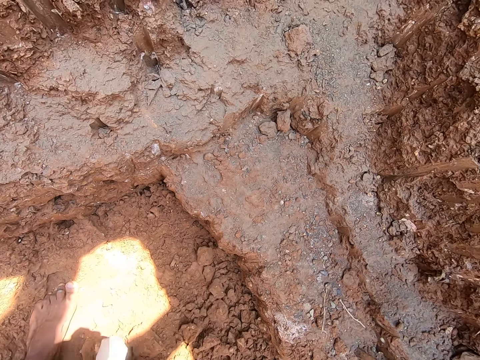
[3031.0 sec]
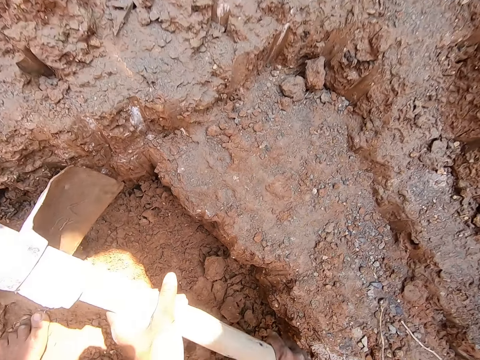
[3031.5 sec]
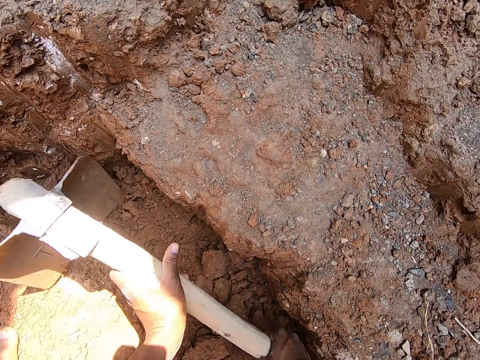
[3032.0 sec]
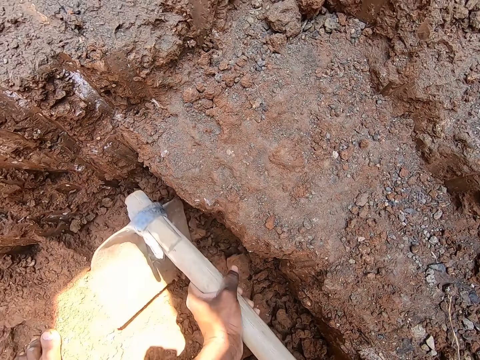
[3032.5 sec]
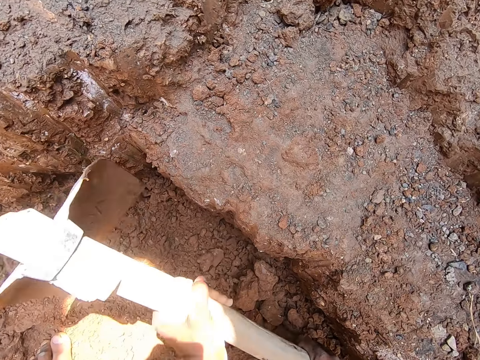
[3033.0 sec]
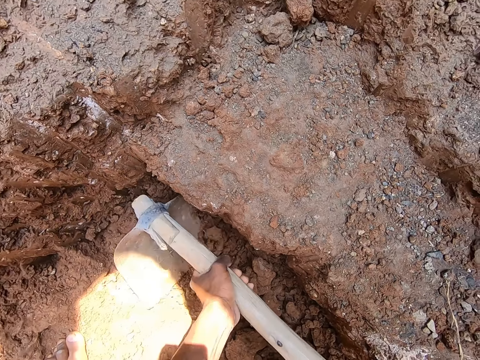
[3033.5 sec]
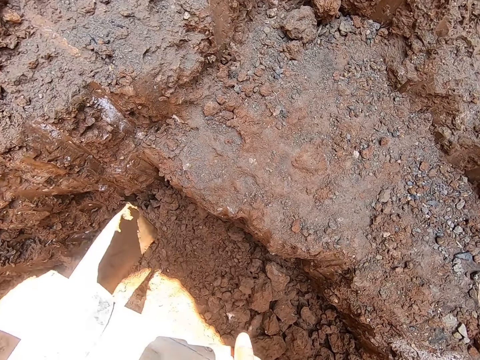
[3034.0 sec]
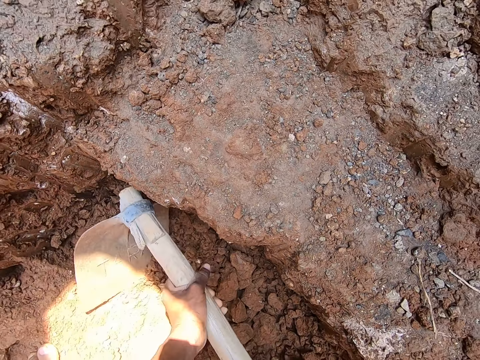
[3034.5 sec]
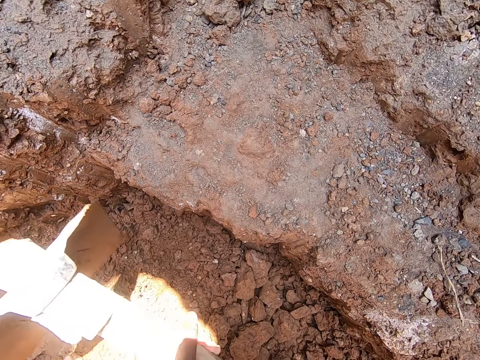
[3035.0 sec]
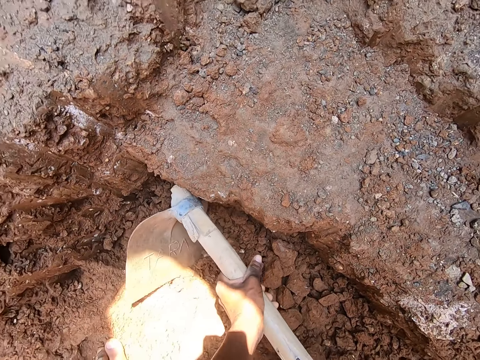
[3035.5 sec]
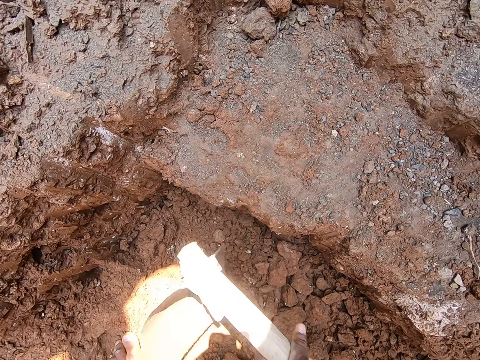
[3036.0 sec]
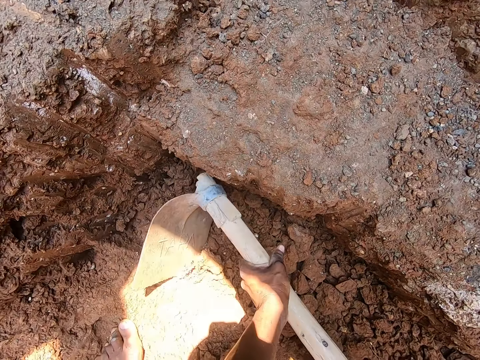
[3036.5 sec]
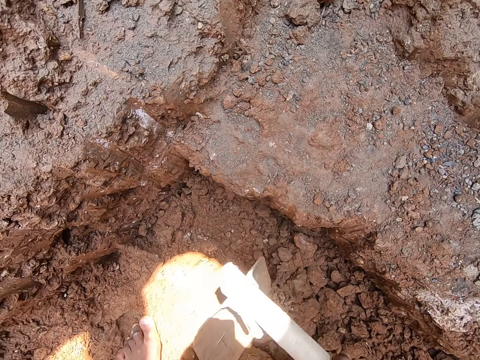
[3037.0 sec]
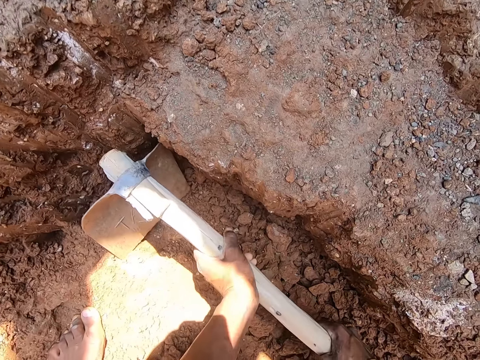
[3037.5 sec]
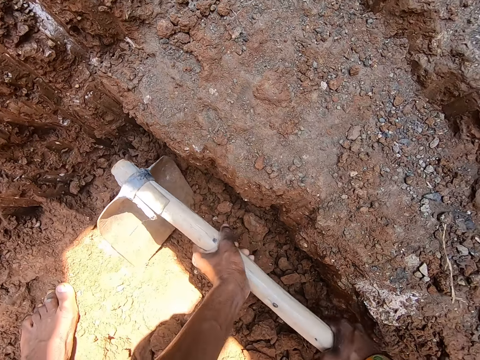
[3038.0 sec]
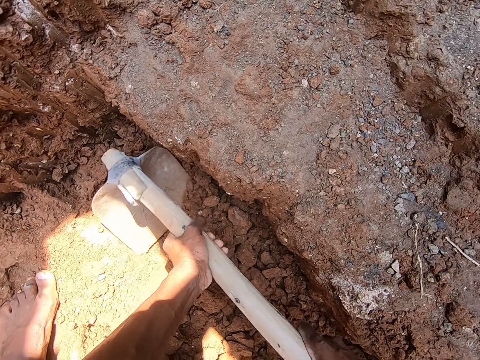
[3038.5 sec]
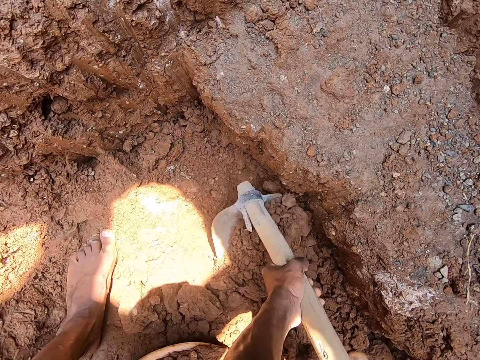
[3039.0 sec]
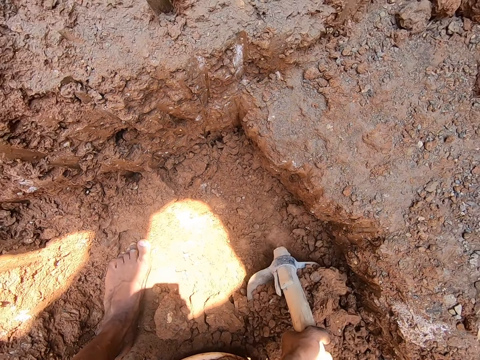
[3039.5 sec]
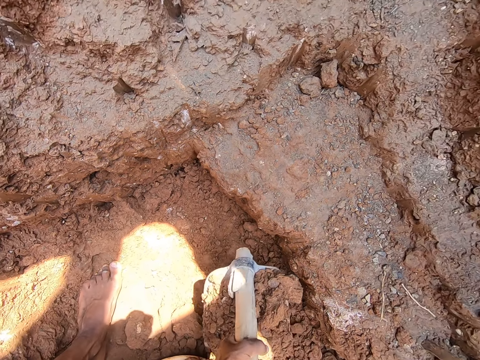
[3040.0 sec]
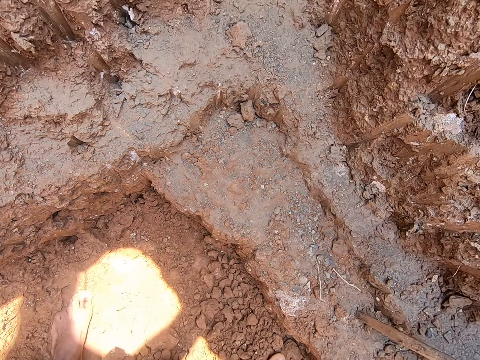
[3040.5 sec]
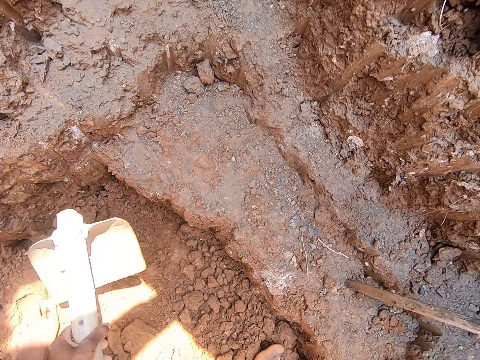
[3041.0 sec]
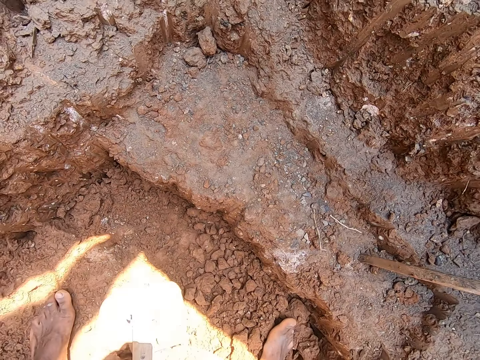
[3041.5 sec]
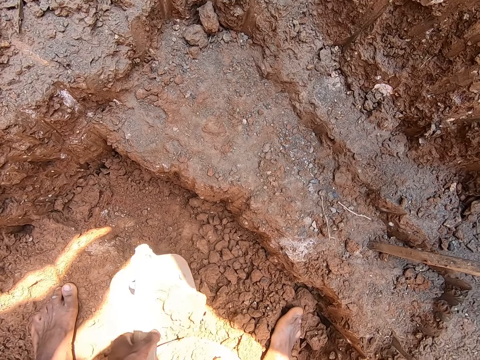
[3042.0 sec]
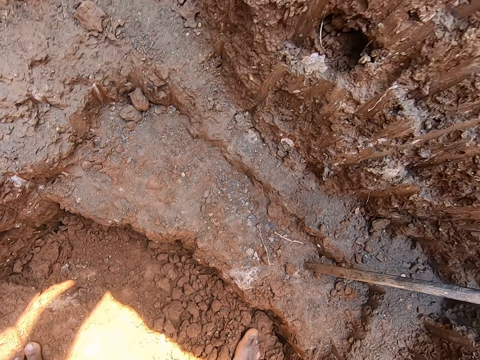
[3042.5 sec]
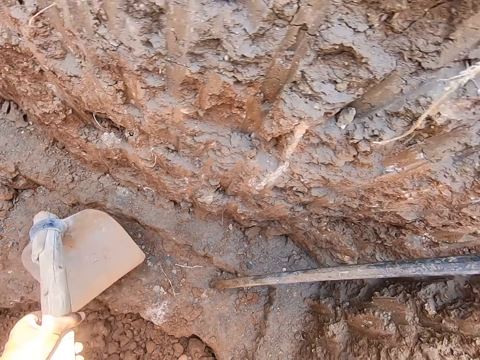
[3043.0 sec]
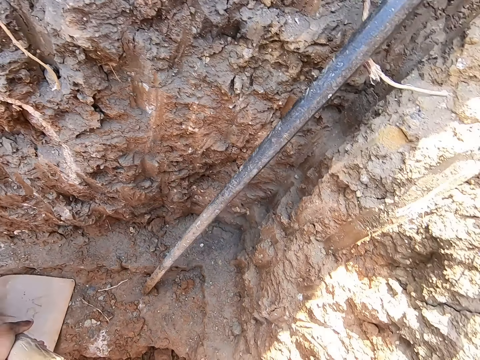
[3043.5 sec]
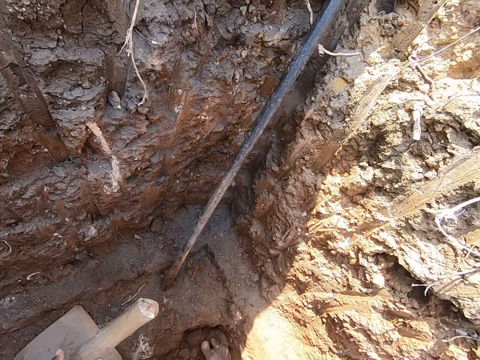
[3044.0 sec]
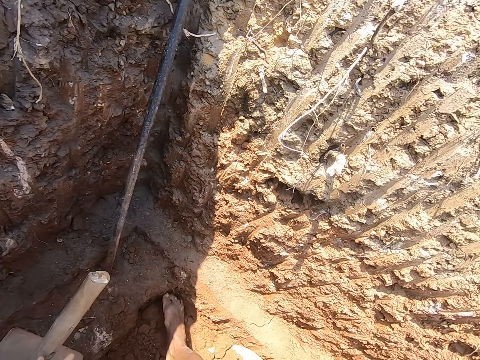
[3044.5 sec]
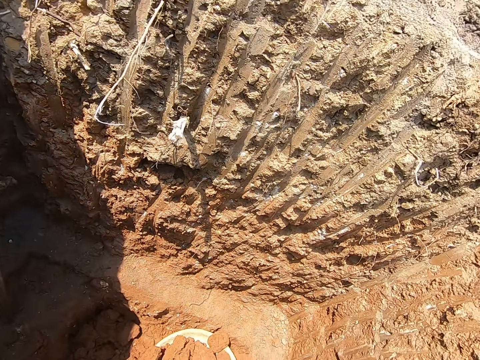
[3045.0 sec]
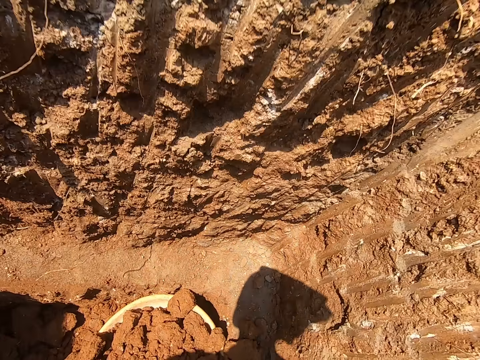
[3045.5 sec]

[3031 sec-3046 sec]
The camera wearer pours the sand in the hoe into the bowl on the ground with his hands. He gathers sand on the ground with the hoe in his hands. He scoops sand from the ground with the hoe in his hands. He does it again. He pours the sand in the hoe into the bowl on the ground with his hands. He scoops sand from the ground with the hoe in his hands. He places the hoe on the floor with his left hand.

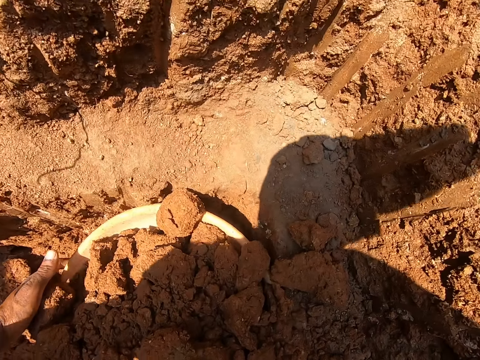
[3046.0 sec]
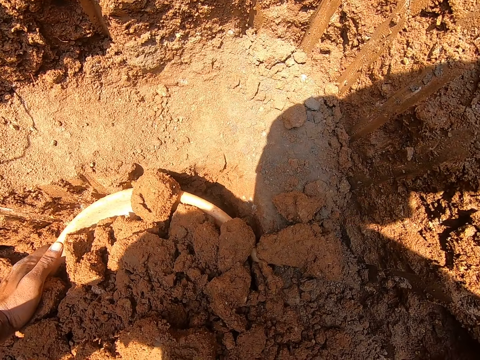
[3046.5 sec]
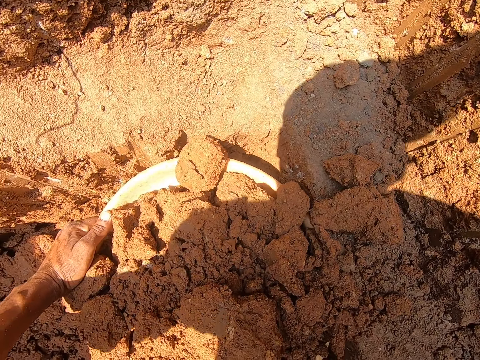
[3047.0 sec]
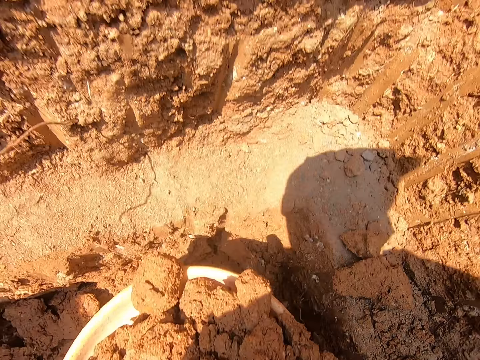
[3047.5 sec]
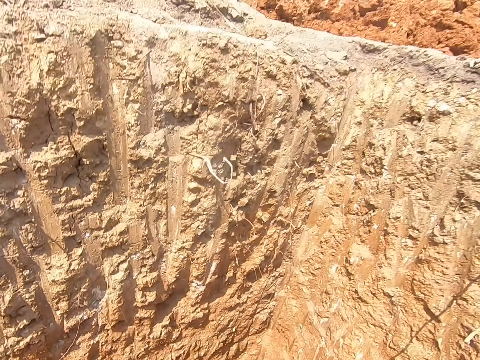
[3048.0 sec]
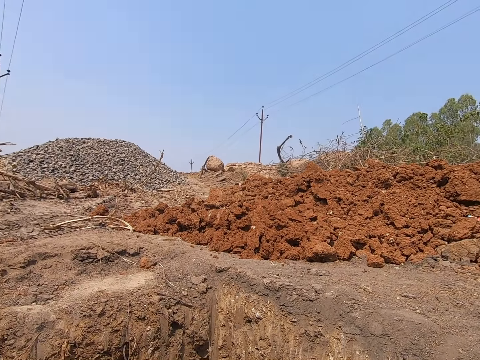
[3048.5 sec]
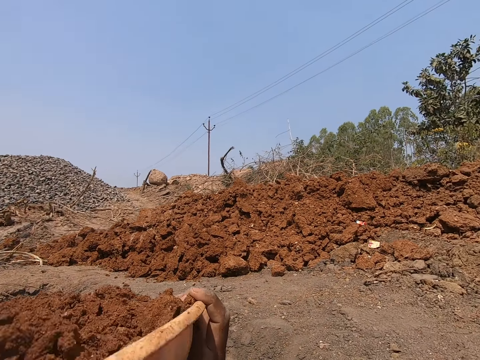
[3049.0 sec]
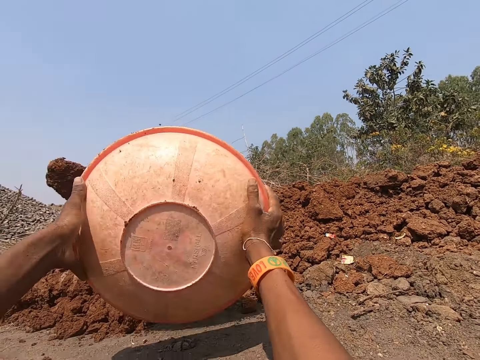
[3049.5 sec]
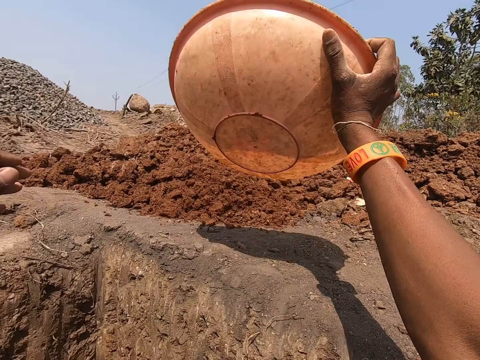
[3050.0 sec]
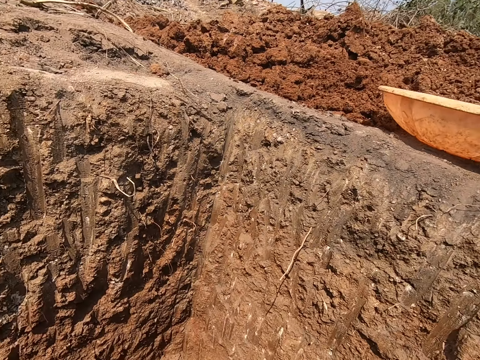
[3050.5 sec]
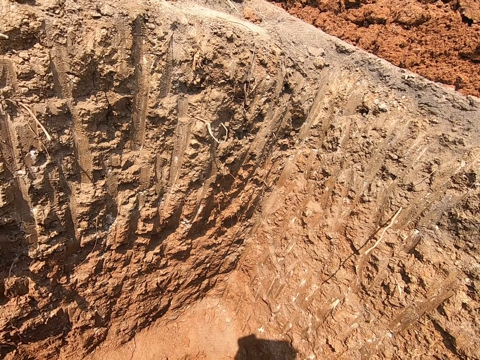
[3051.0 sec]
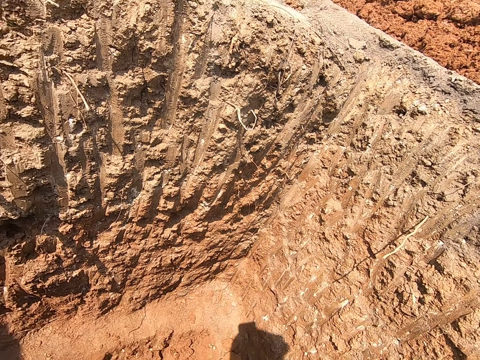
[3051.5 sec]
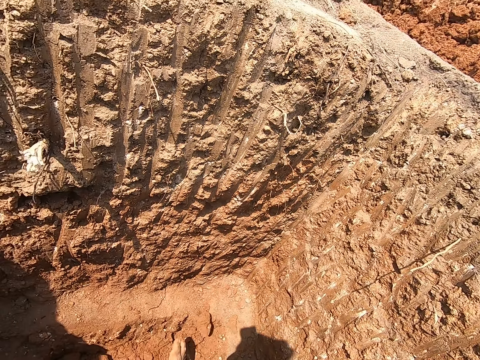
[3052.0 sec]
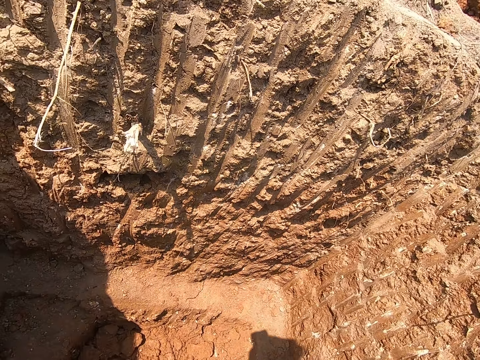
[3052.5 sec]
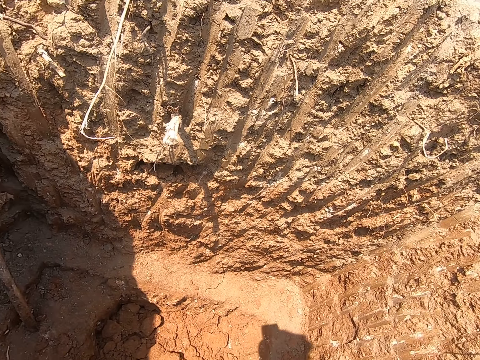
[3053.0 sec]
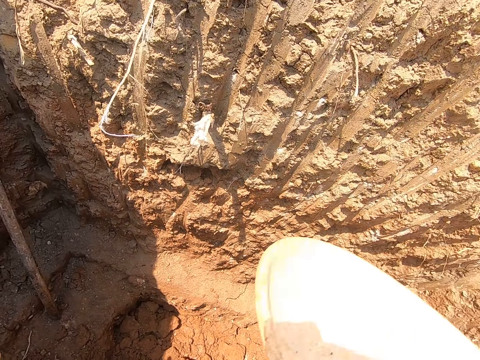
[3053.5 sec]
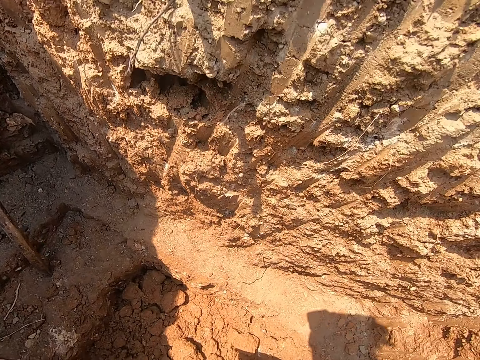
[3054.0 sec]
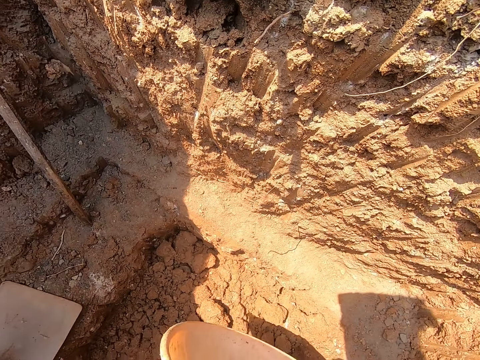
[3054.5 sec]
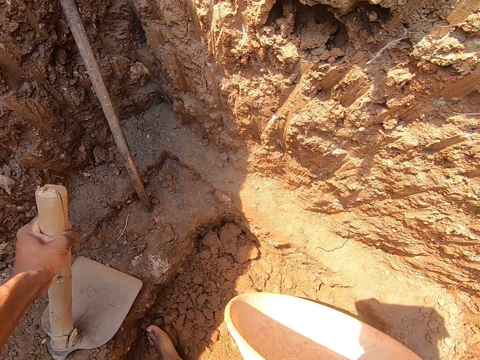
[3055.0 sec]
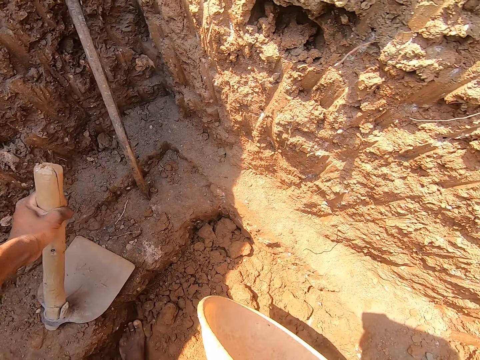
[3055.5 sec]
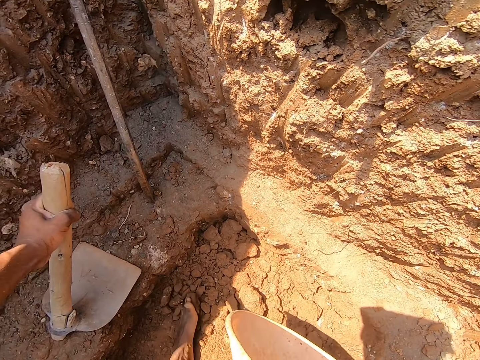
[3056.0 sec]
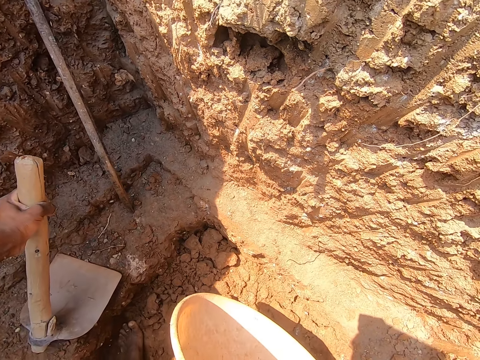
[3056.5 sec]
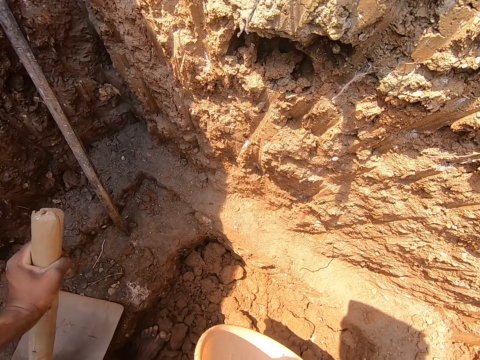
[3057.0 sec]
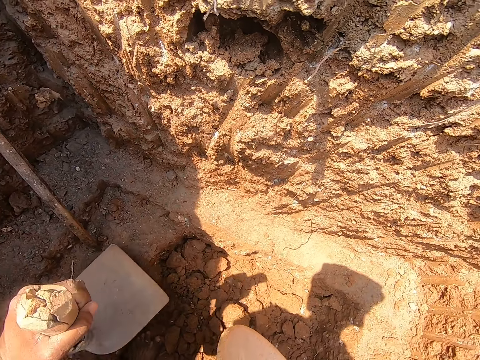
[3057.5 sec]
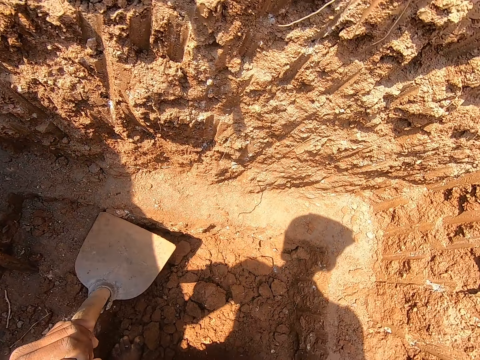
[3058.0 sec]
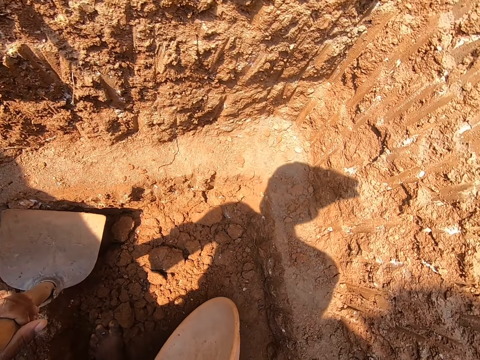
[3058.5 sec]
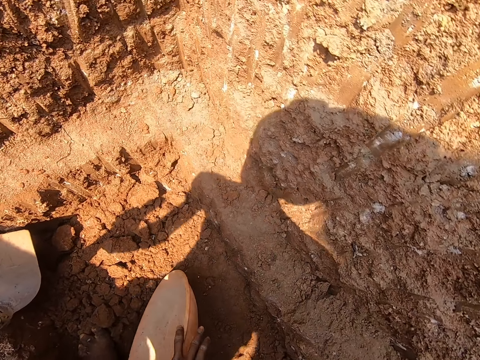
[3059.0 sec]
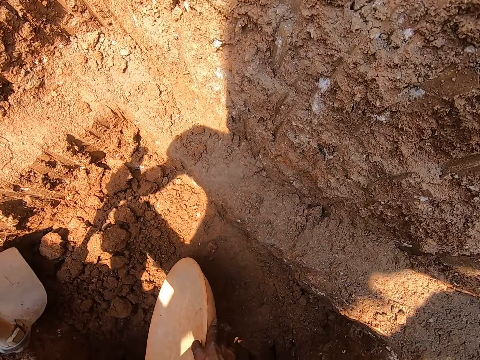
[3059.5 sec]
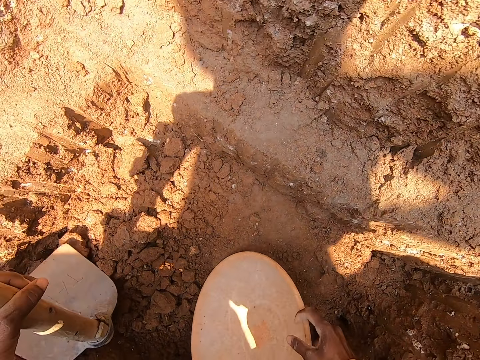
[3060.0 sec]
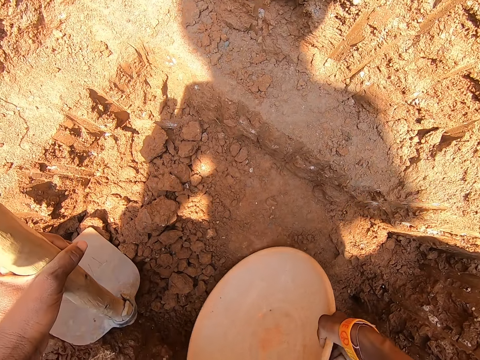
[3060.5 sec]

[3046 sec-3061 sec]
The camera wearer carries soil. He picks the bowl from the ground with both hands. He pours the sand in the bowl on the ground with both hands. He places the bowl on the floor with his right hand. He holds the bowl with his right hand. He picks up the hoe and pushes soil with his leg. He holds the hoe on the floor with his left hand and gathers sand on the ground with his left leg. He moves the hoe on the floor with his left hand. He moves the bowl on the floor with his right hand. He puts down the basin.
